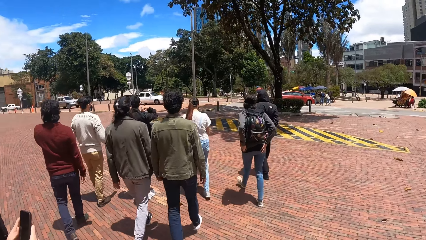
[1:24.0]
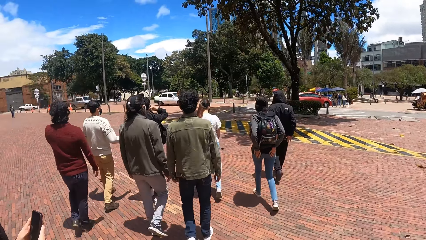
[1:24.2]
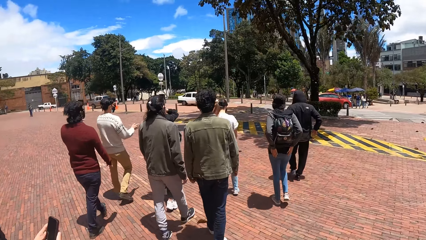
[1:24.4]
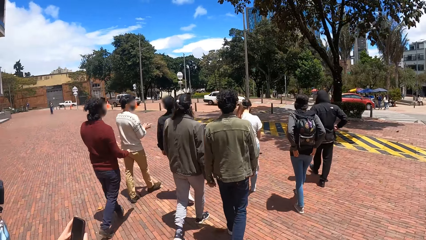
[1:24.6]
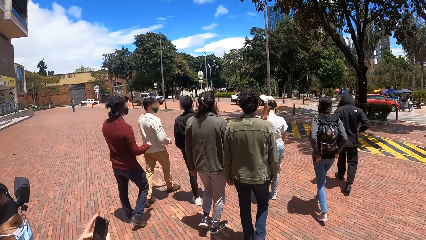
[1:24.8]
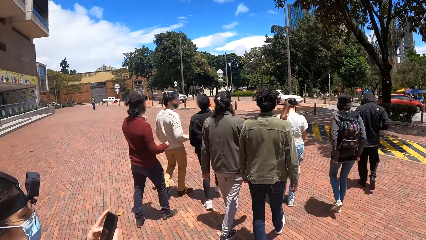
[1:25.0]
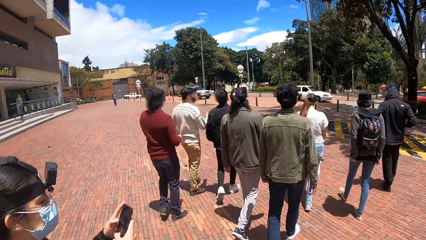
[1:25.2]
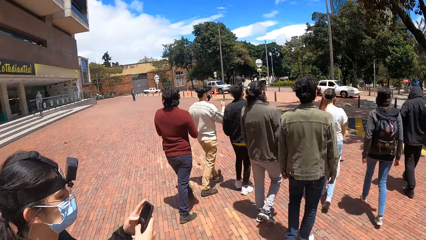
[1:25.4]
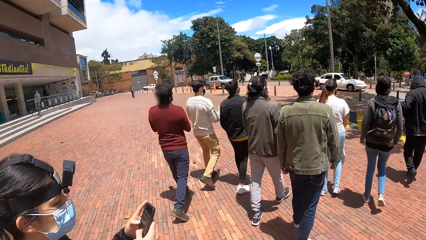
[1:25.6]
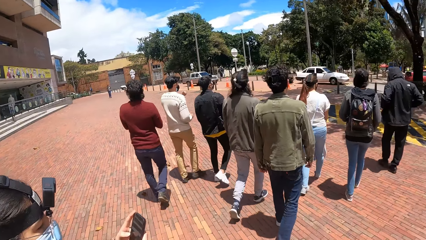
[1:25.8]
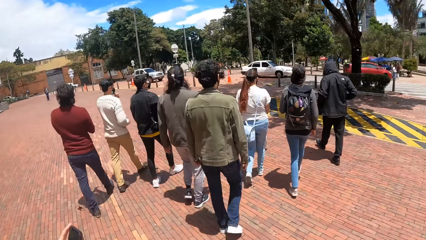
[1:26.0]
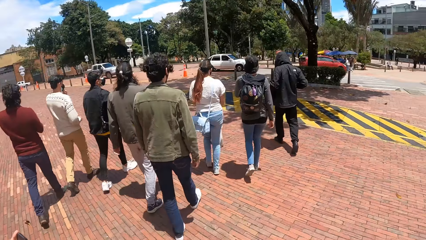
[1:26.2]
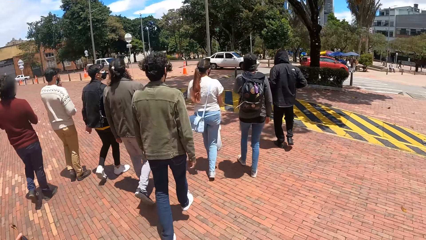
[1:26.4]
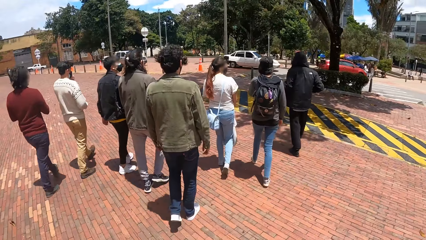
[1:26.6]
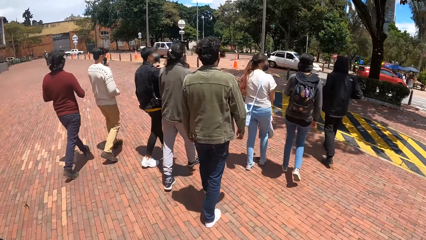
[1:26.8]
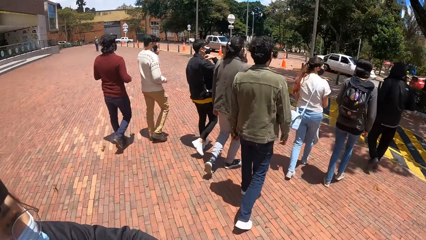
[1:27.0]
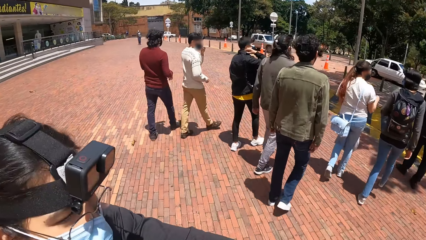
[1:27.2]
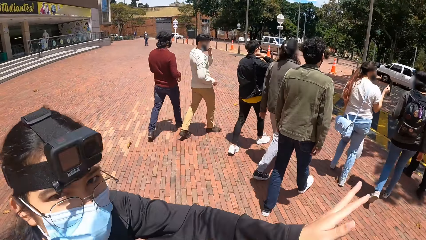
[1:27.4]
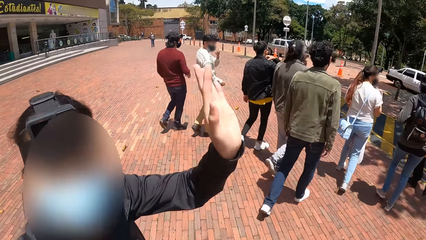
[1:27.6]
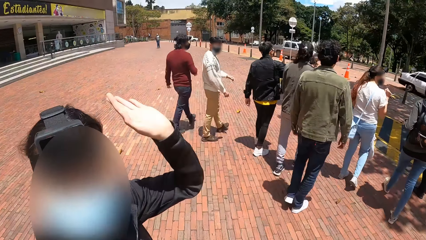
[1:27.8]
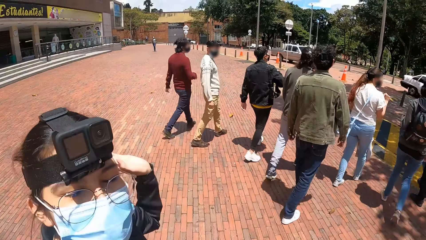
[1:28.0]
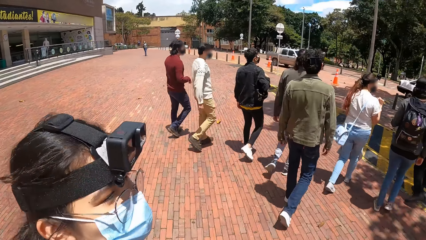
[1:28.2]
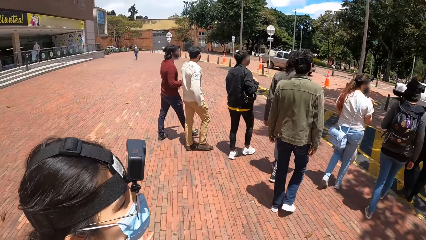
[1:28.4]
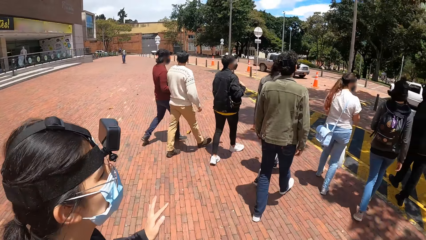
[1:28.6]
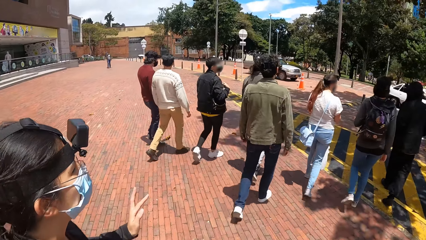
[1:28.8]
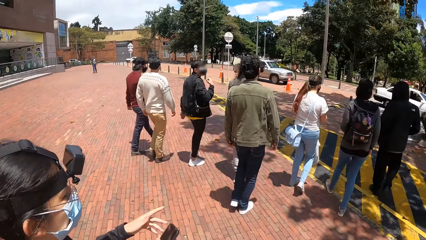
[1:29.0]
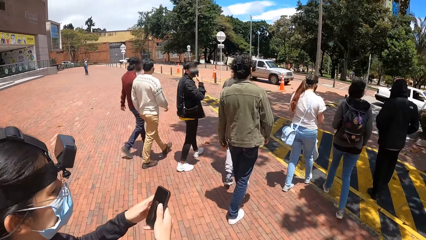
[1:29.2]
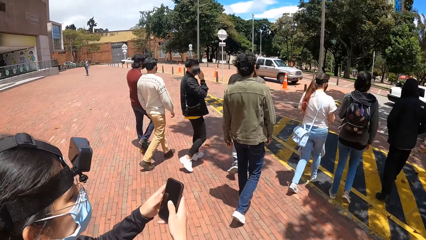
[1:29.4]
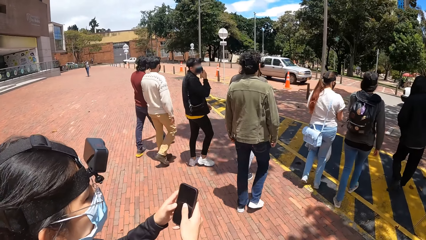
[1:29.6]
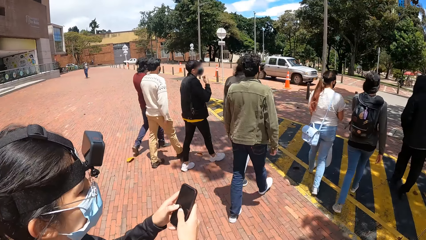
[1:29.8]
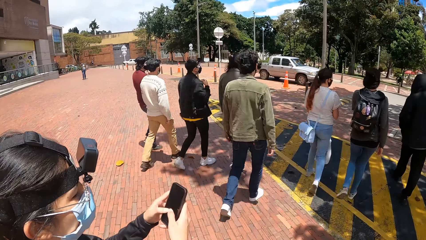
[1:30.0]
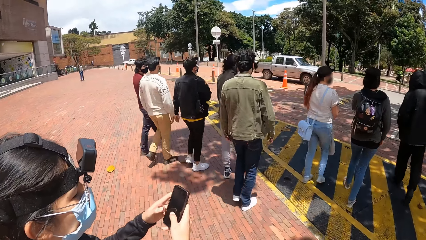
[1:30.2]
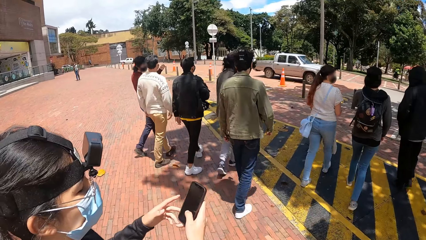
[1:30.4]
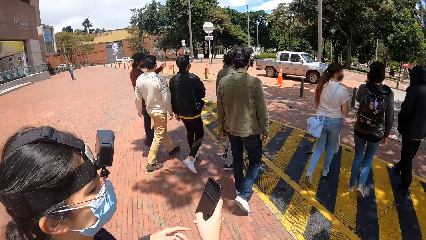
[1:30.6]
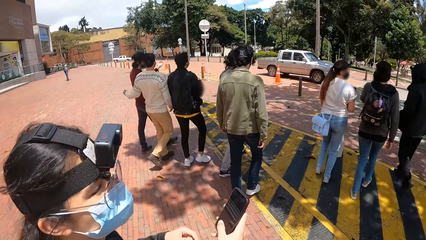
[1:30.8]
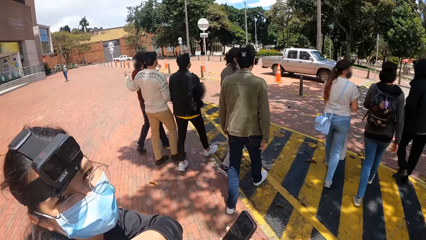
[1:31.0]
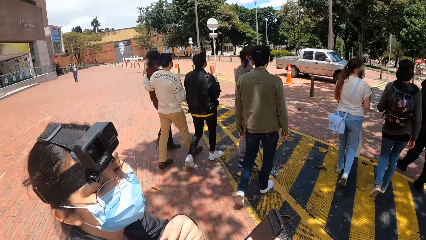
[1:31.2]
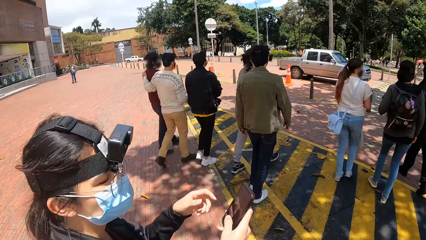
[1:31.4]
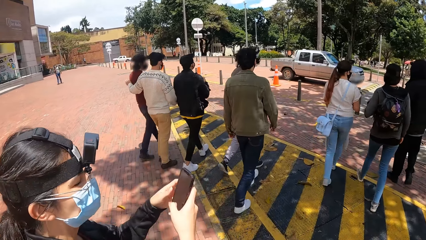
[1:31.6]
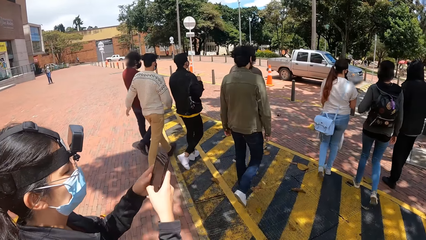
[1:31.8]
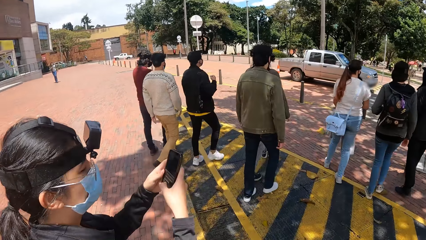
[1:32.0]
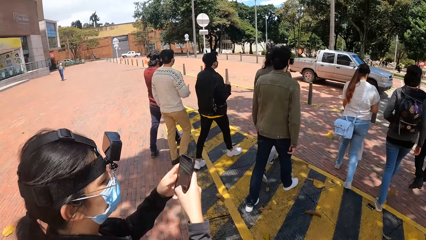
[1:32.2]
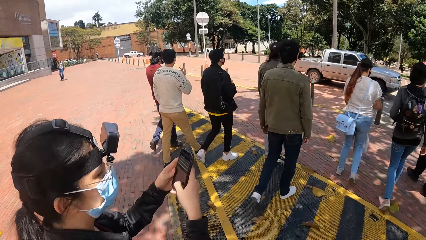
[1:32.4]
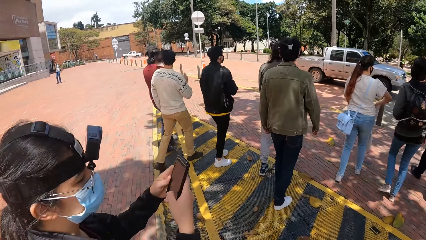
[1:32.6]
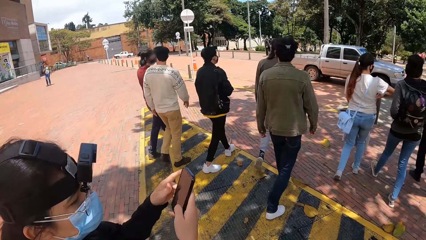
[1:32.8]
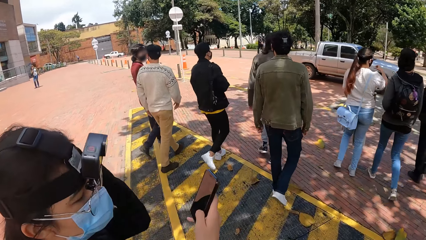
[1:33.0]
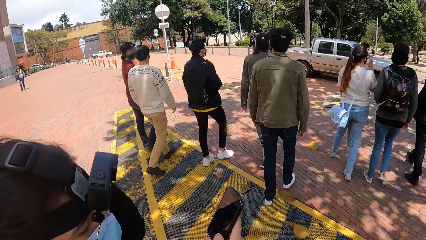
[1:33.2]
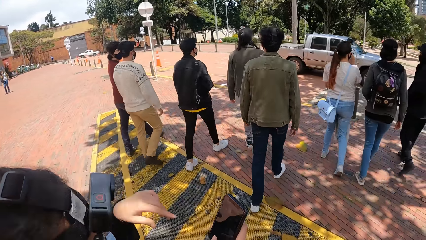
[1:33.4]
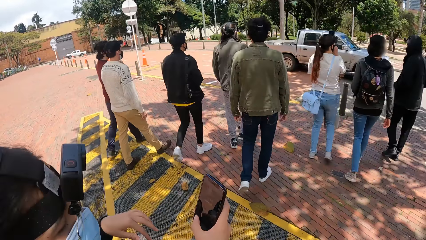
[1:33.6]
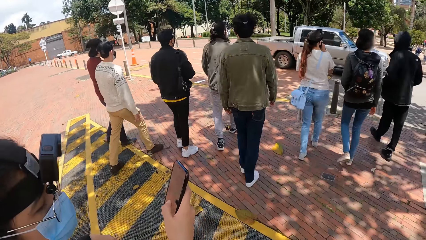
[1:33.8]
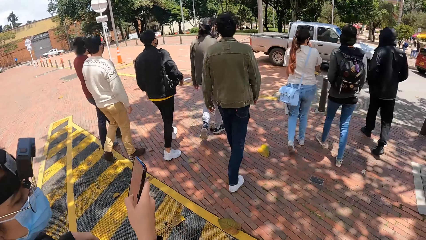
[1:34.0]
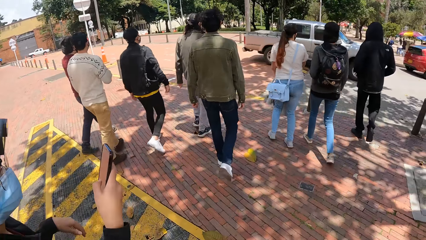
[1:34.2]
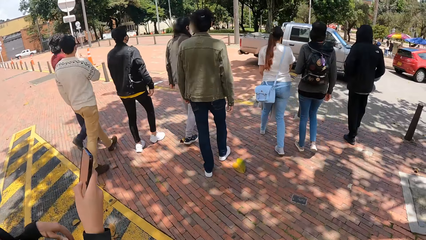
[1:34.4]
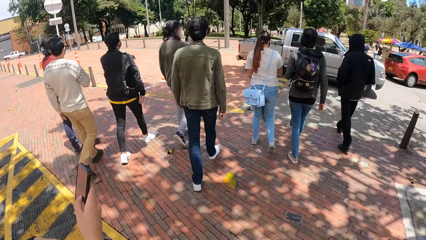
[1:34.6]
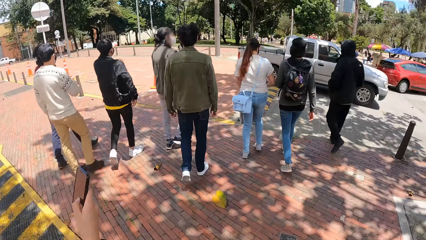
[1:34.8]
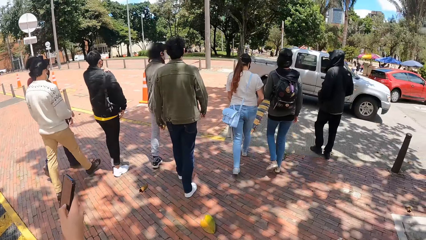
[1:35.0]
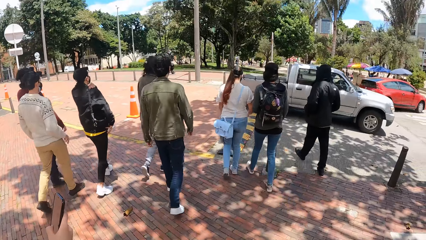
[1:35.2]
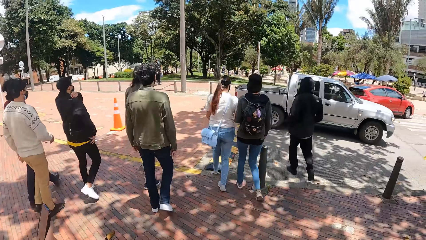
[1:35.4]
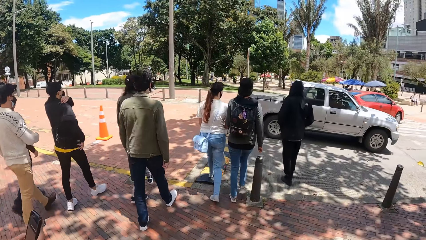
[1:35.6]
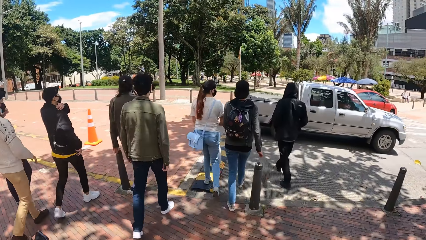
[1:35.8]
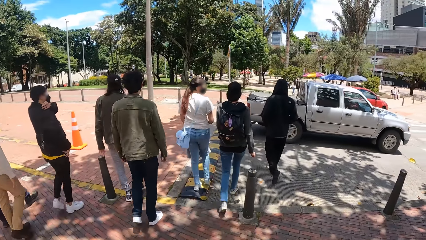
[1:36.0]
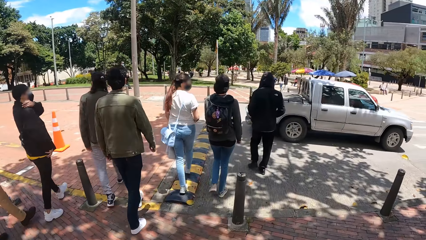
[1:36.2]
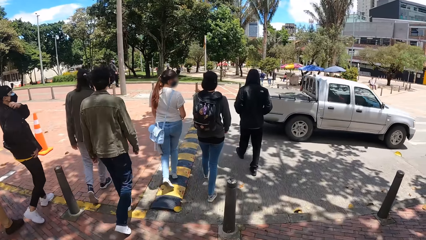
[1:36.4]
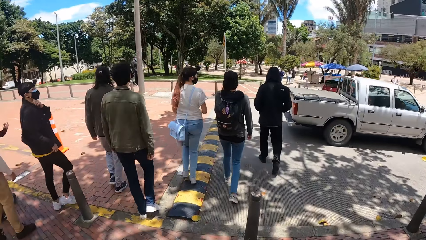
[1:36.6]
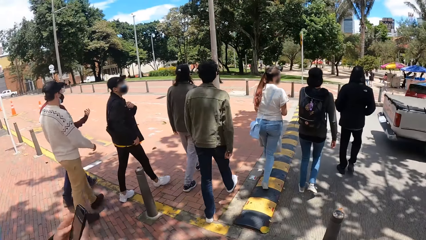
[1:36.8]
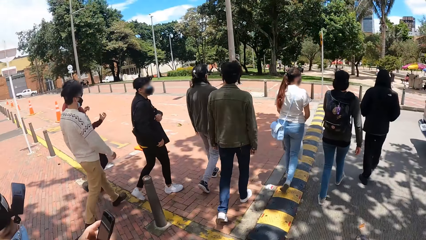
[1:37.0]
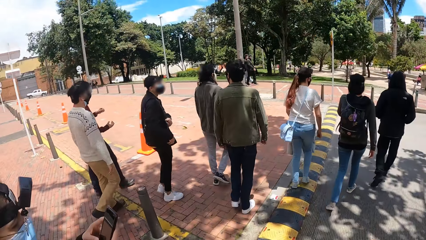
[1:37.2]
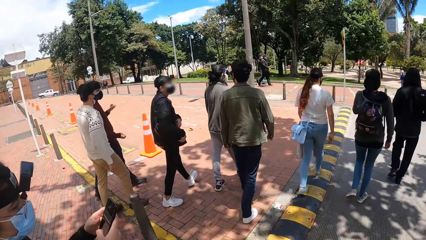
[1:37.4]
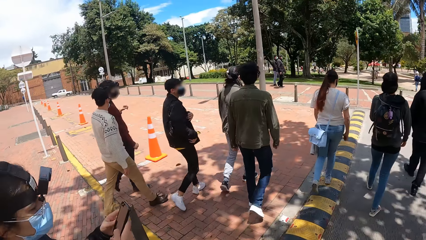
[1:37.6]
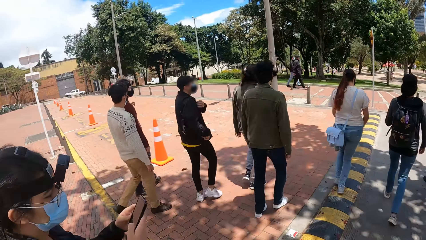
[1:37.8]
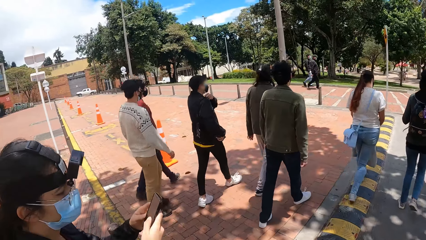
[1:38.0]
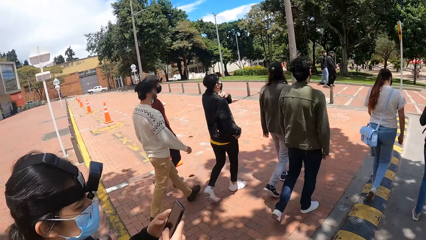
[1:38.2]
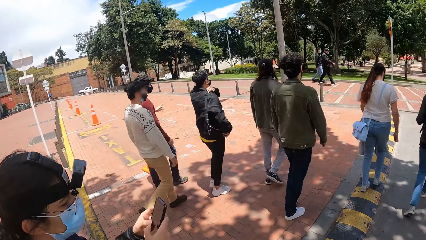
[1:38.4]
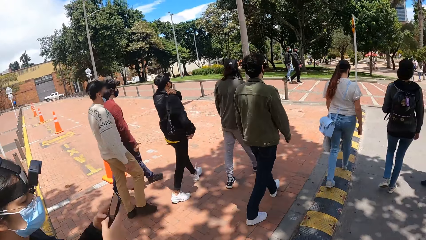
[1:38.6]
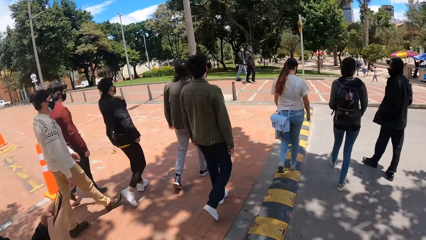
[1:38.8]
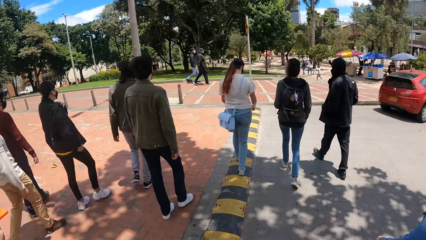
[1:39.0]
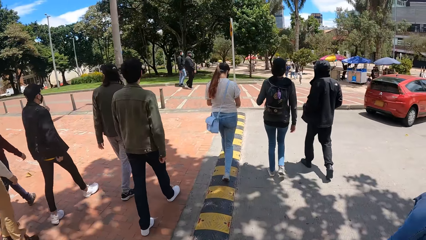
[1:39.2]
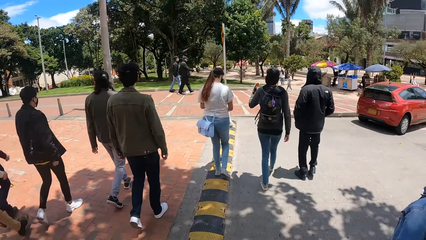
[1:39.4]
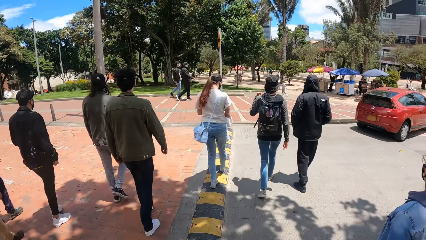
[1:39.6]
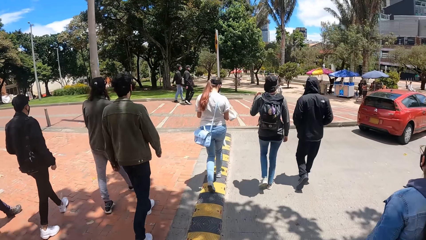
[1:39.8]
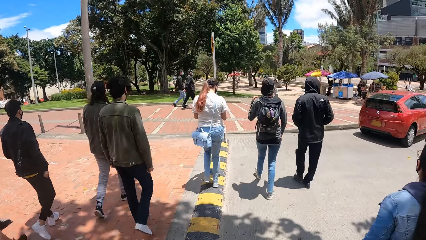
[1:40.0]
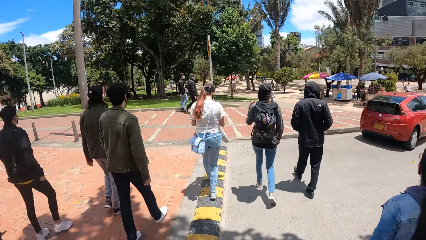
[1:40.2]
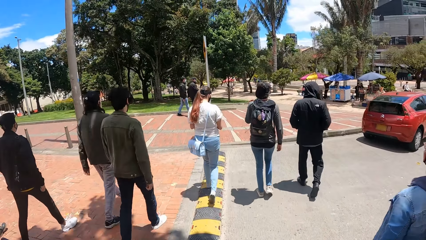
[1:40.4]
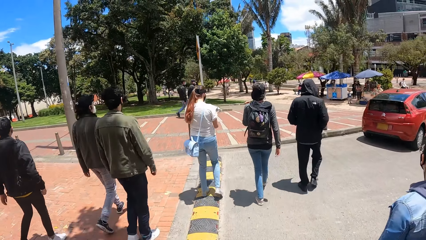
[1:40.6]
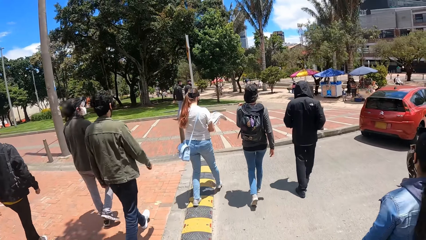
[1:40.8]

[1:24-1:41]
A woman operates a cellphone. The woman walks on a street. The woman lifts her hand and looks at the camera wearer. The camera wearer looks at the woman. The woman talks to the camera wearer. The woman scrolls the screen of her cellphone. The woman looks at the camera wearer. The woman scrolls the screen of her cellphone. The woman does something. The woman scrolls the screen of her cellphone.
